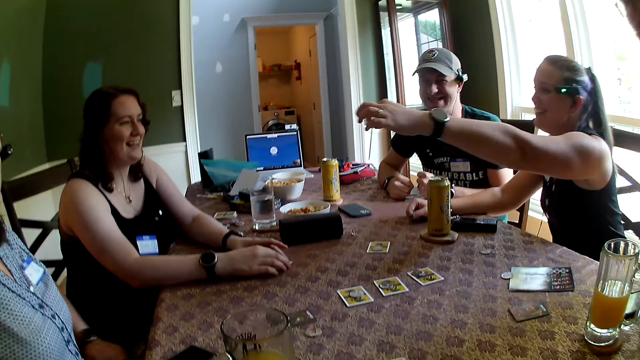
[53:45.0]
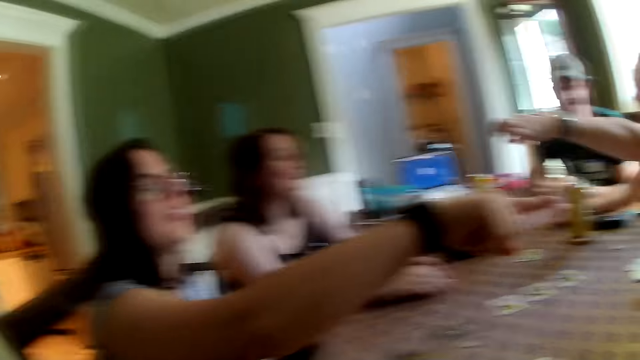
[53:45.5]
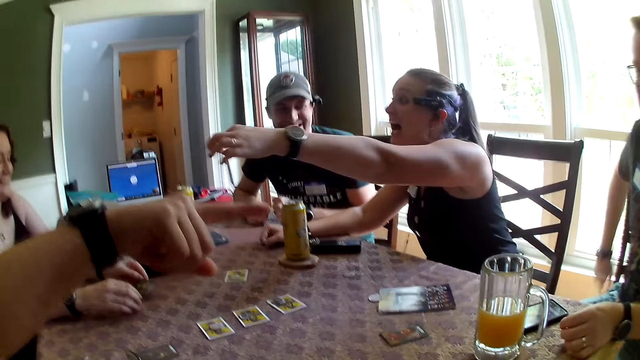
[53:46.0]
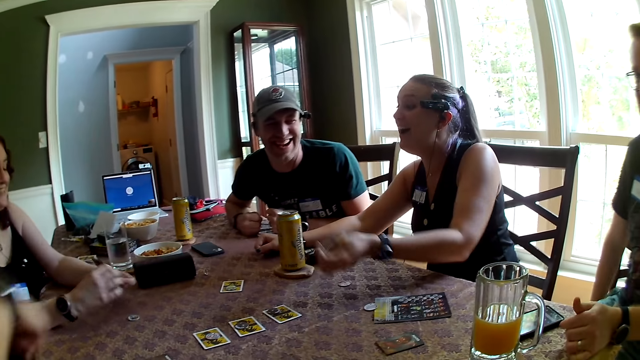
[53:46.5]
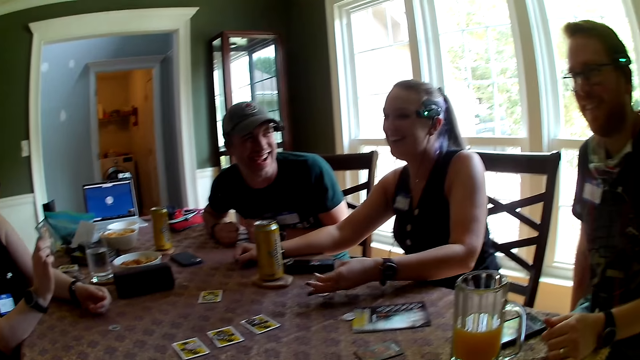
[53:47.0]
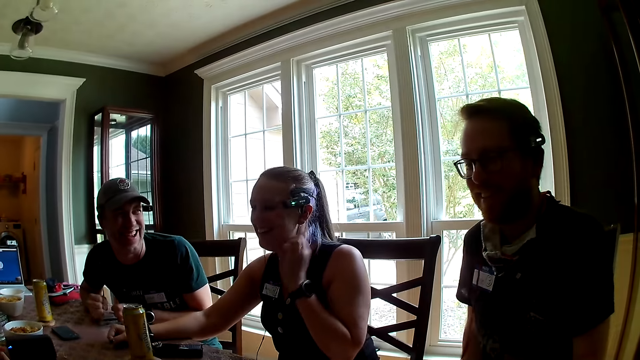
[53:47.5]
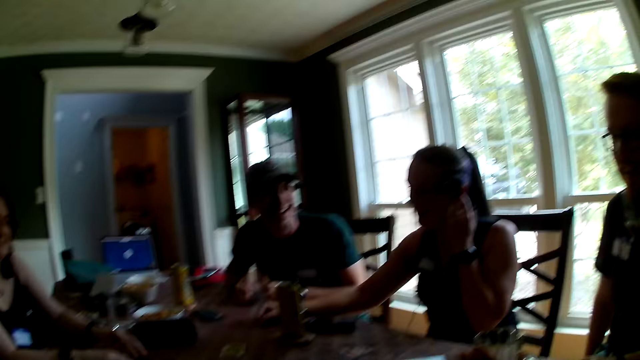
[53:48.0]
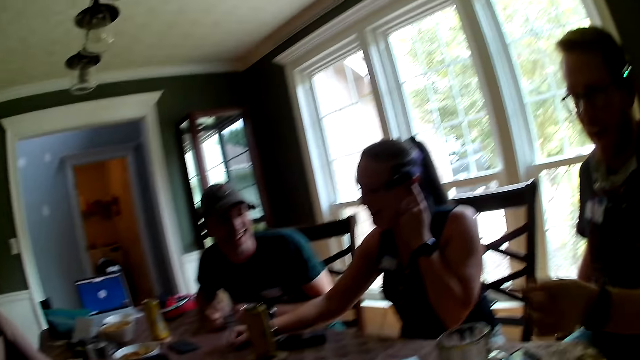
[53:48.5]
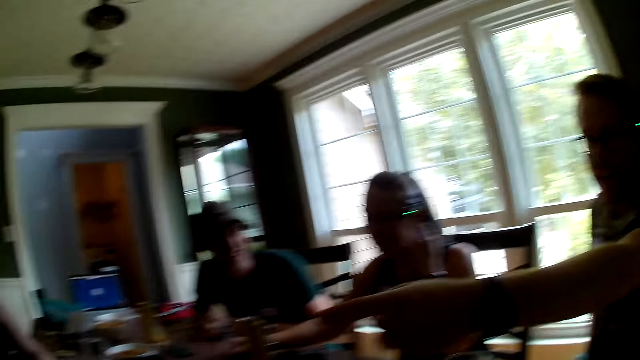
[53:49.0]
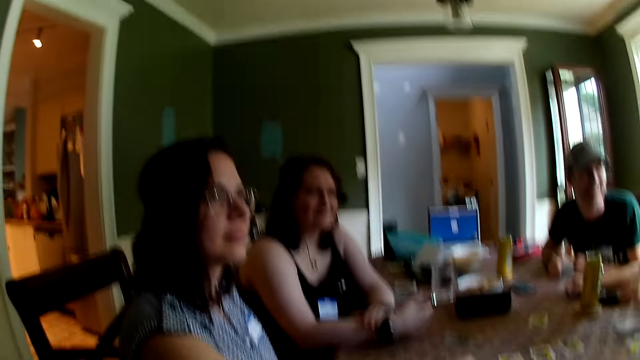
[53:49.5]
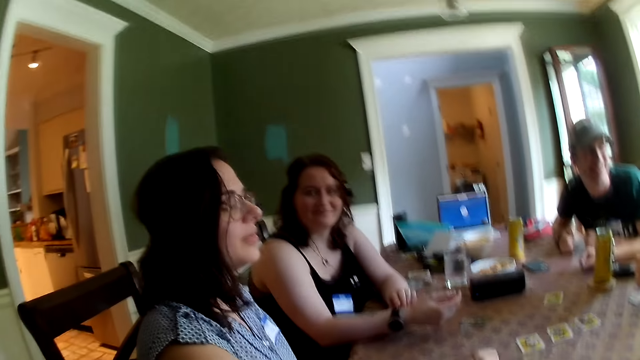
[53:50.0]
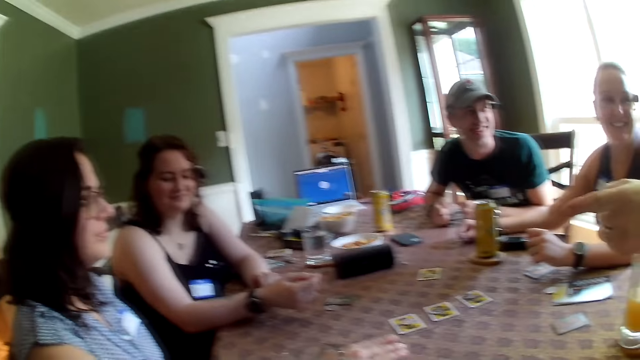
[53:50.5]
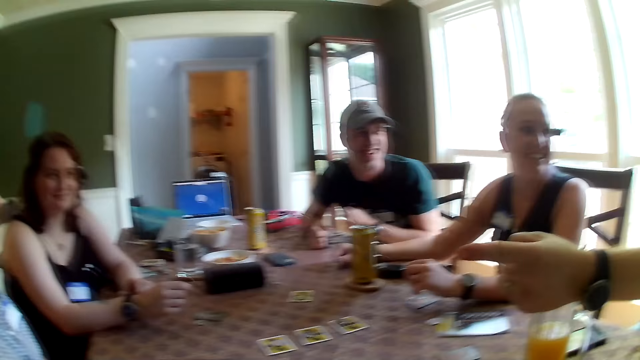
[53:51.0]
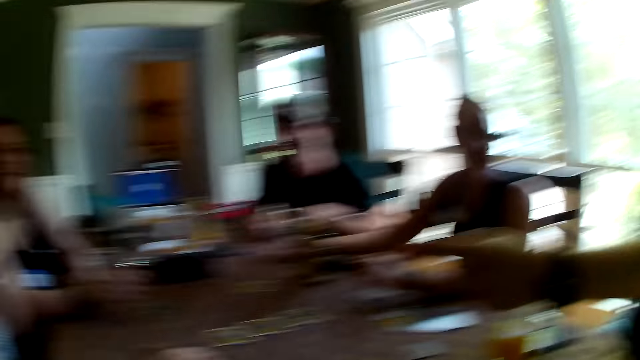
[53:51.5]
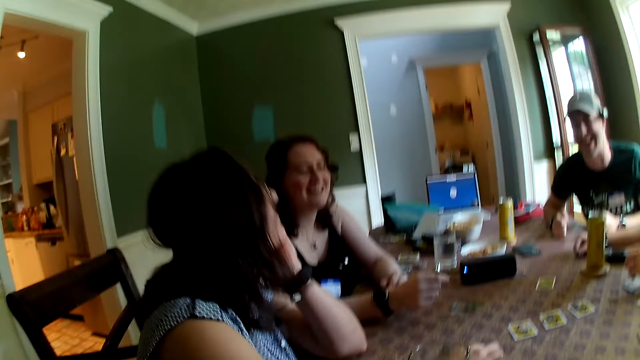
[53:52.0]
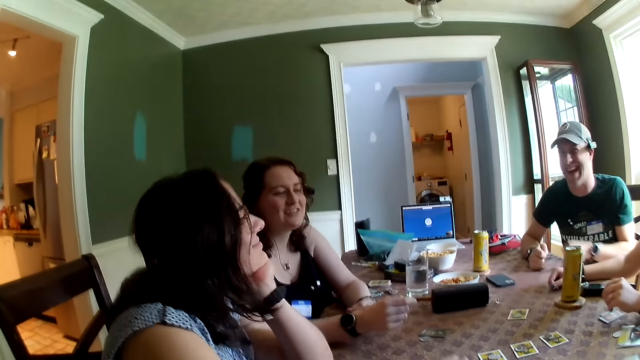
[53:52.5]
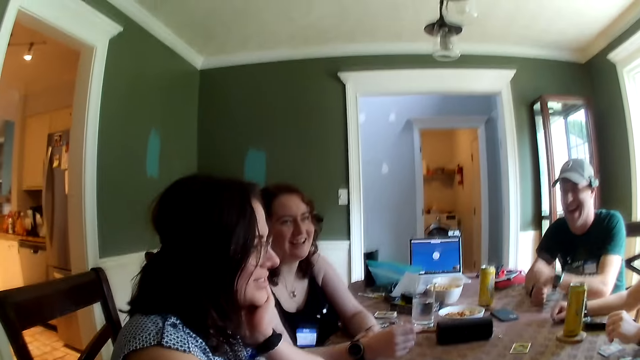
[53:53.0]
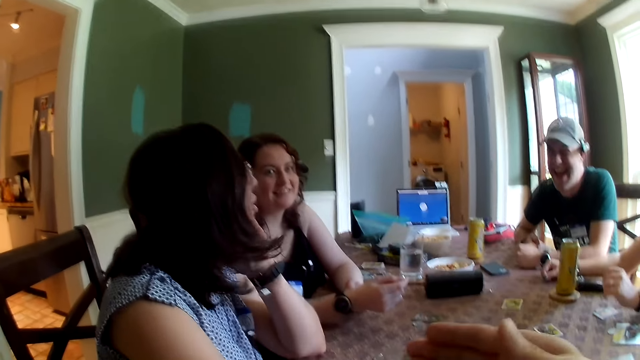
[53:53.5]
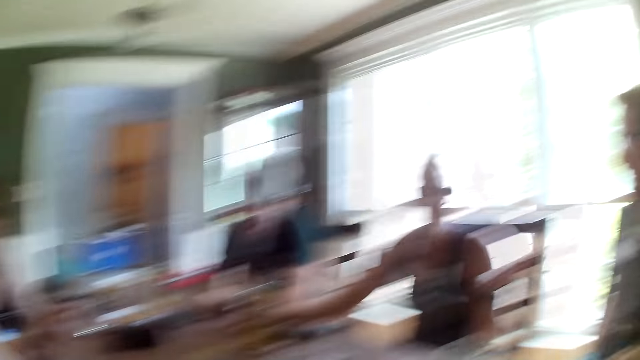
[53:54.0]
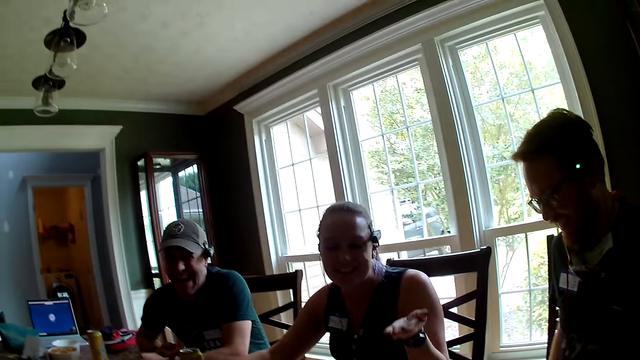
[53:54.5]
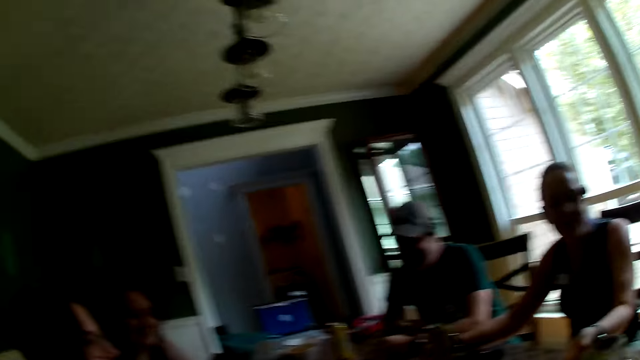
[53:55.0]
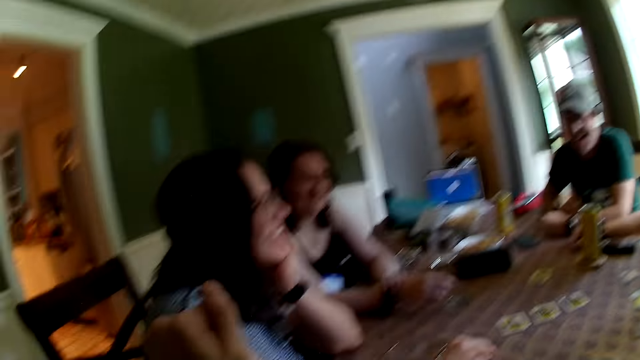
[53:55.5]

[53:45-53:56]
A woman picks up a game card from the dining table with her left hand. Another woman places the game card on the dining table with her left hand and scratches her ear with her left hand. A man points at the first woman with his left hand.

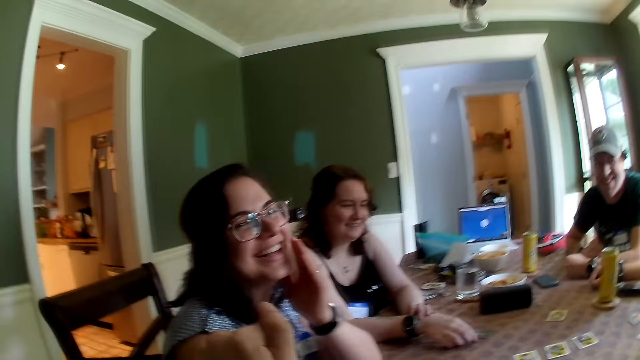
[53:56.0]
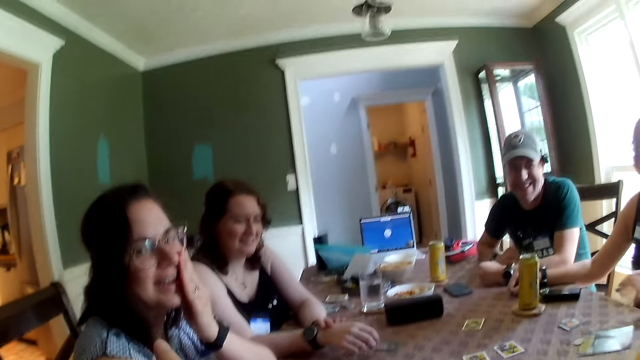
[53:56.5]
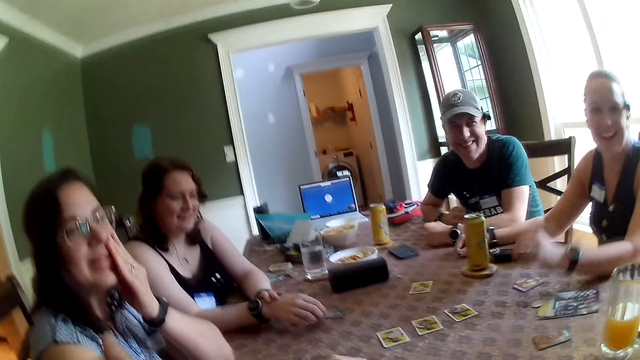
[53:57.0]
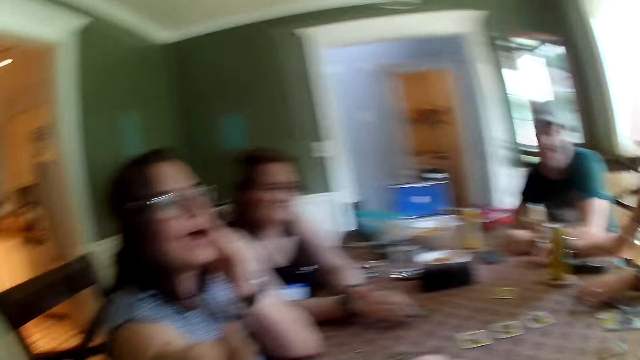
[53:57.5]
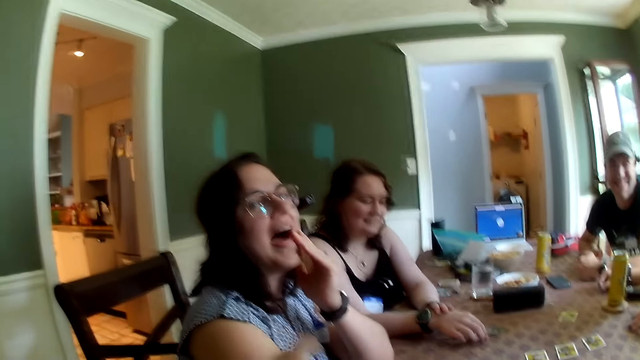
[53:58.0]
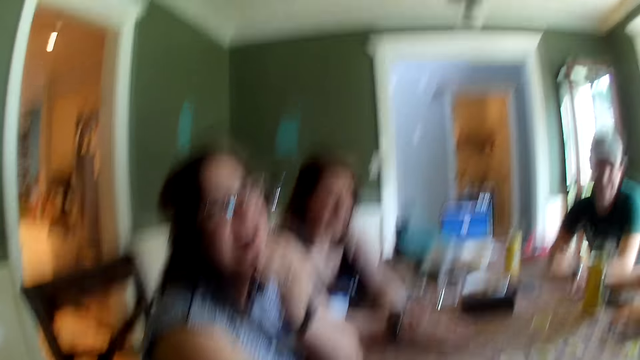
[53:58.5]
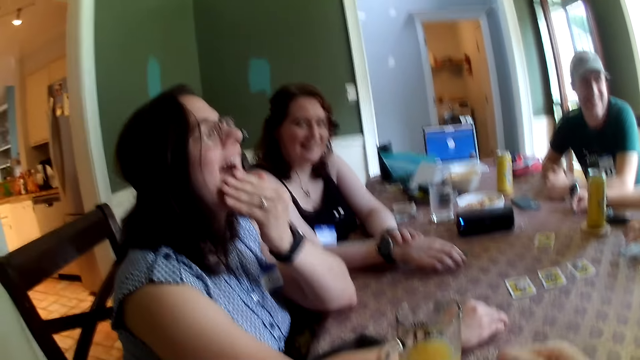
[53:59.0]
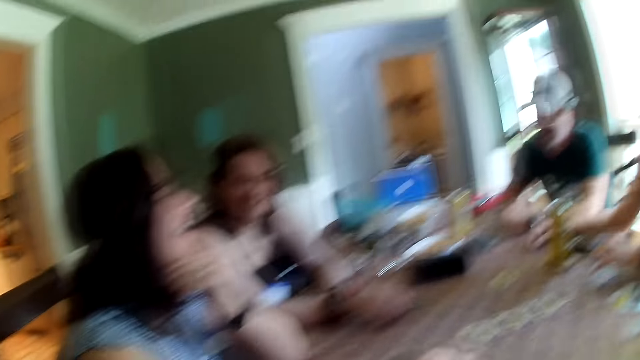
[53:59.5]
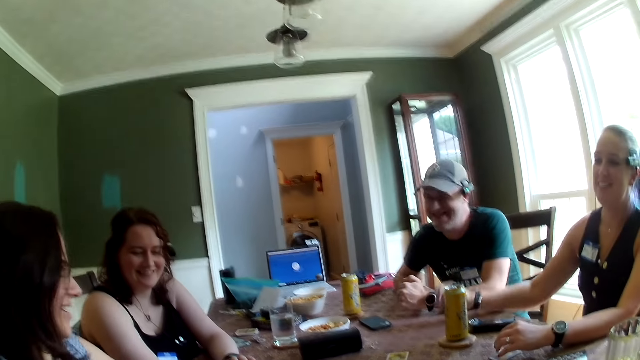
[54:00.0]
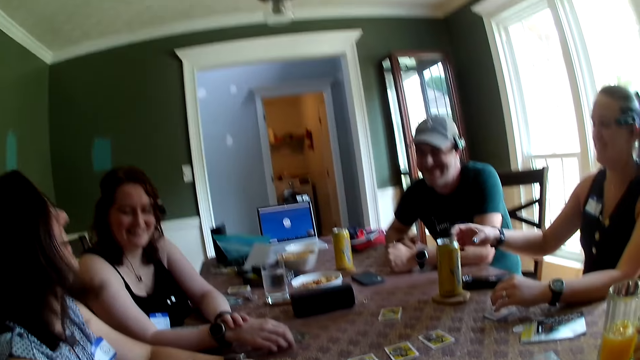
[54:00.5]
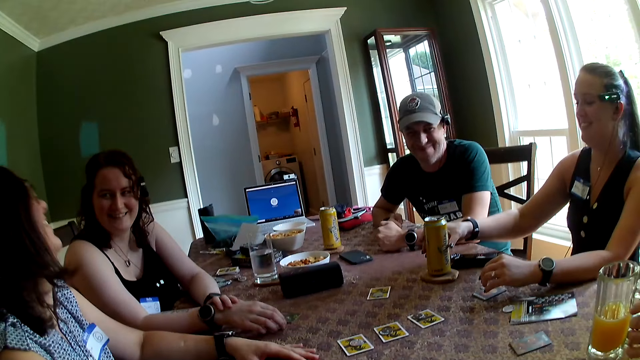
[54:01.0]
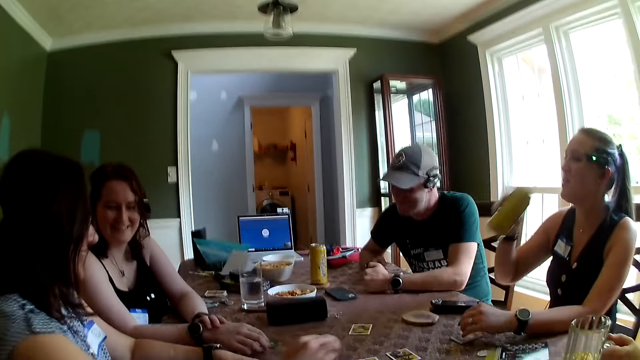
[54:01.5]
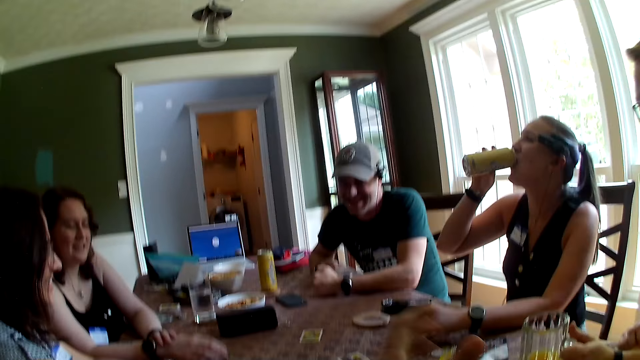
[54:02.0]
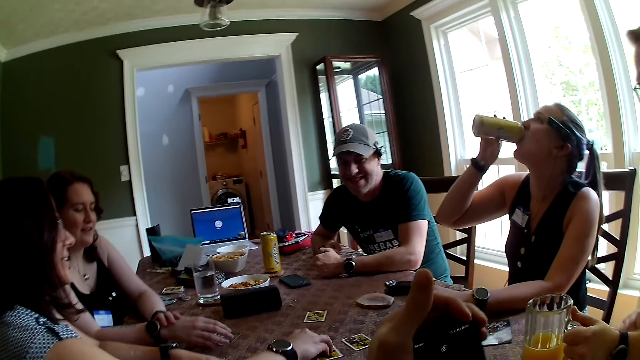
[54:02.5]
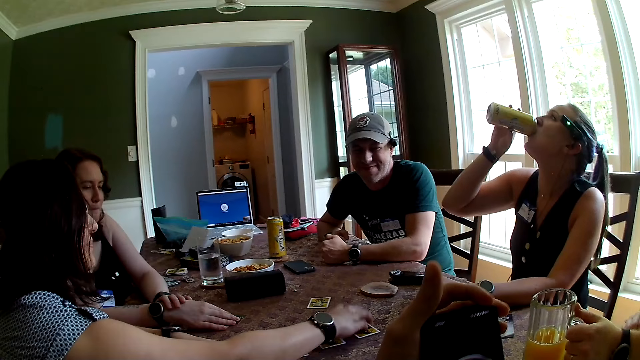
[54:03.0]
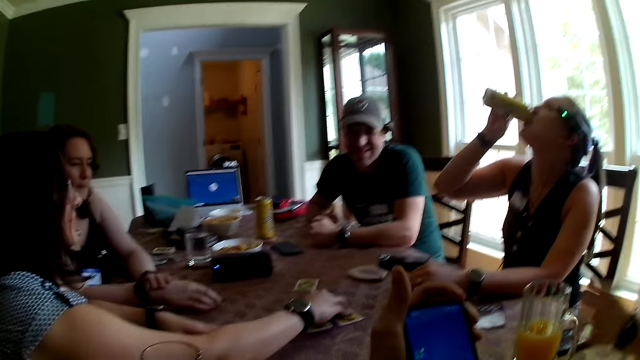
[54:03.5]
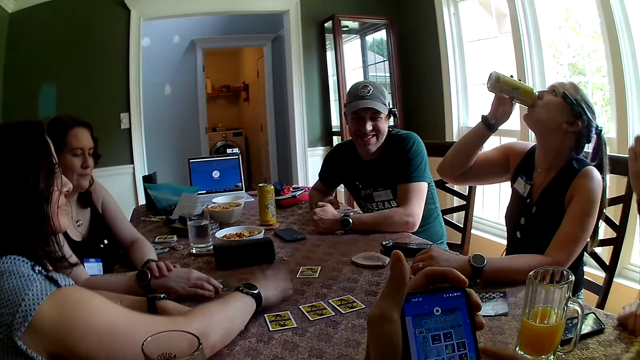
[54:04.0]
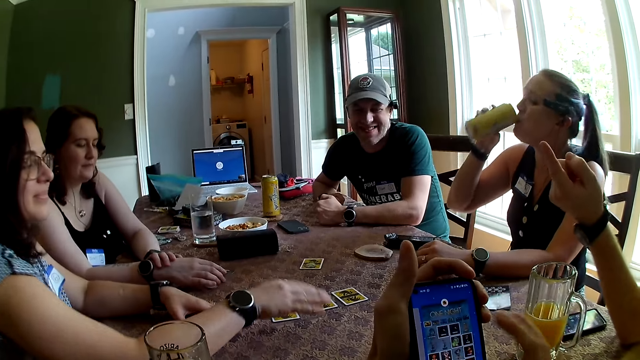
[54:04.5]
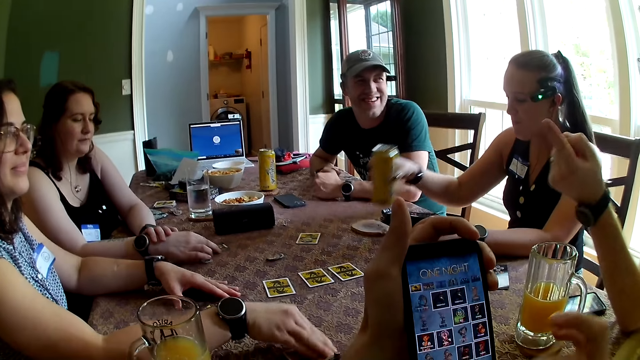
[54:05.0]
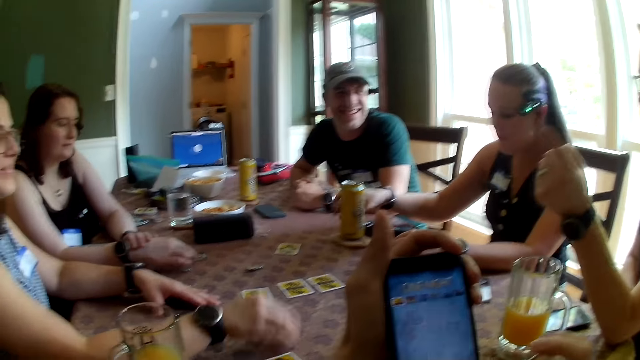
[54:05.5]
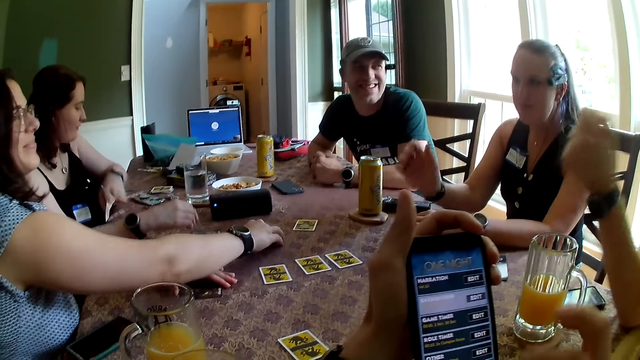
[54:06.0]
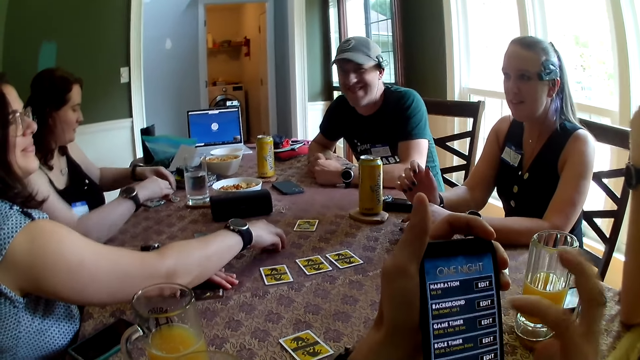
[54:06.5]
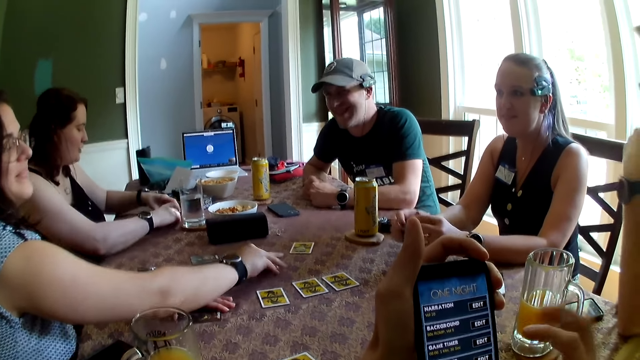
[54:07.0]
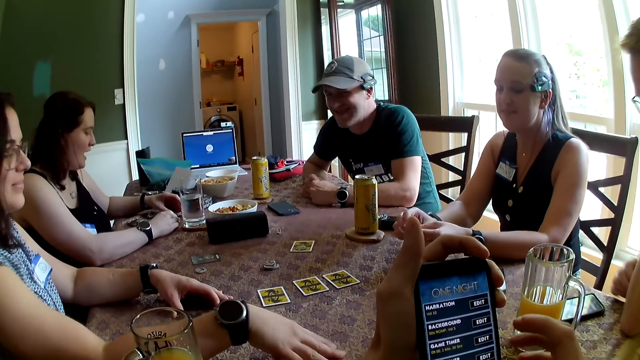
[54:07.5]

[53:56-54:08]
A woman places her left hand on her face. Another woman drinks from the soda can in her right hand. The camera wearer uses the phone in his left hand with his right hand. The other woman places the soda can on the coaster on the dining table with her right hand. The first woman picks up a game chip on the dining table with her right hand and places the game chip on the dining table with her right hand. A man touches his mouth with his left hand.
